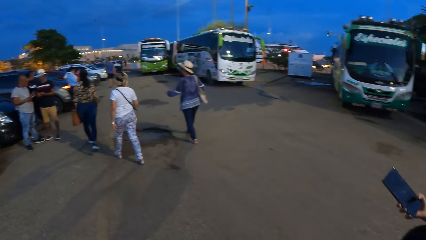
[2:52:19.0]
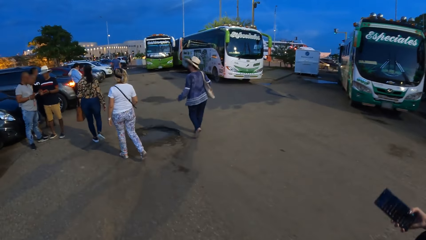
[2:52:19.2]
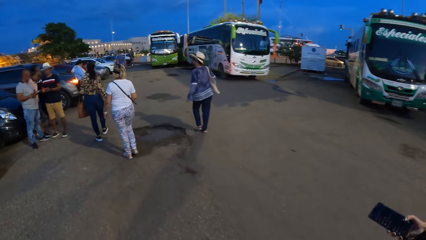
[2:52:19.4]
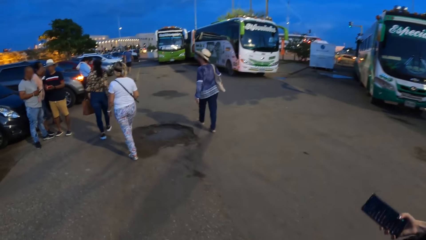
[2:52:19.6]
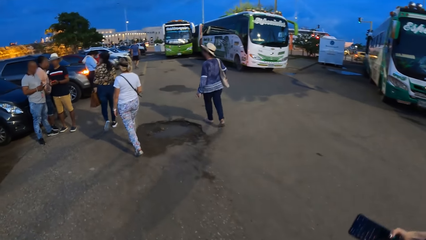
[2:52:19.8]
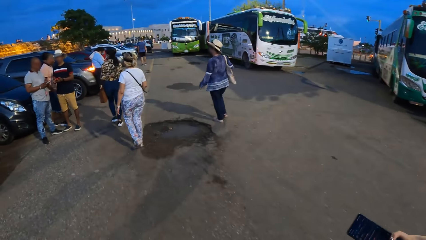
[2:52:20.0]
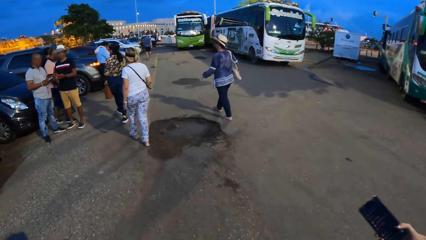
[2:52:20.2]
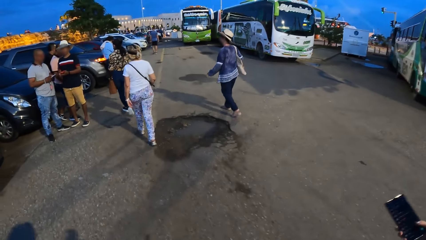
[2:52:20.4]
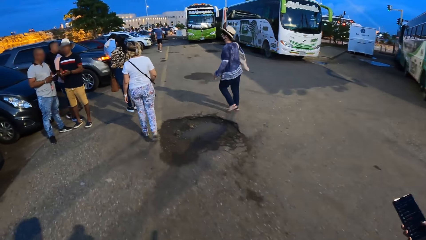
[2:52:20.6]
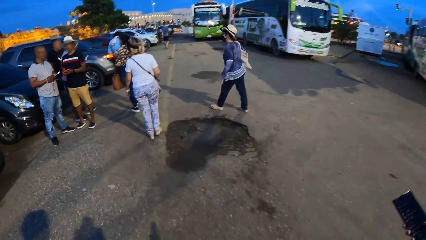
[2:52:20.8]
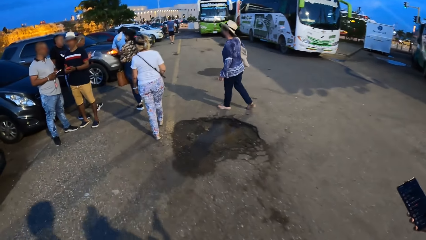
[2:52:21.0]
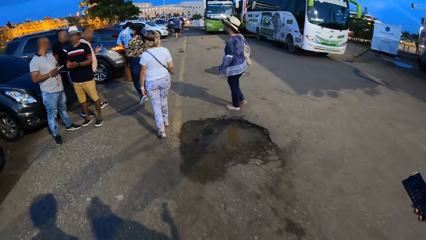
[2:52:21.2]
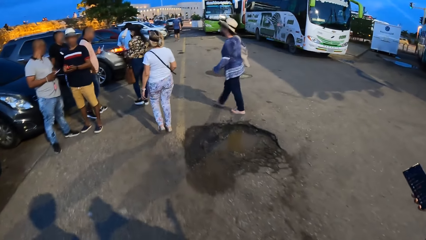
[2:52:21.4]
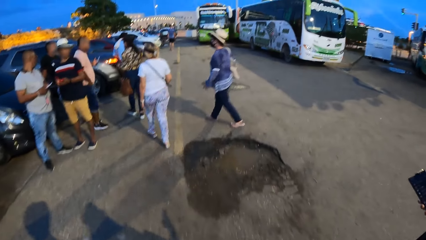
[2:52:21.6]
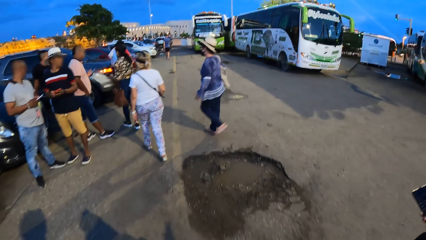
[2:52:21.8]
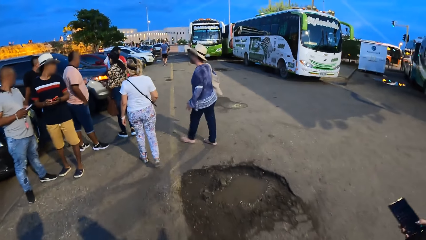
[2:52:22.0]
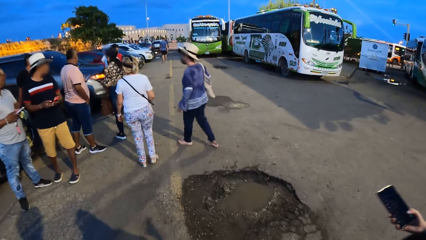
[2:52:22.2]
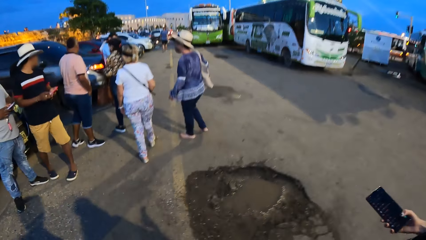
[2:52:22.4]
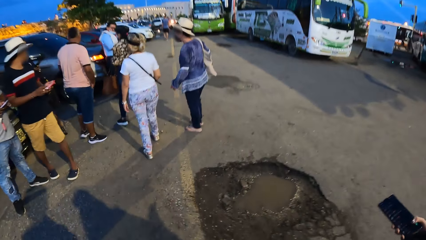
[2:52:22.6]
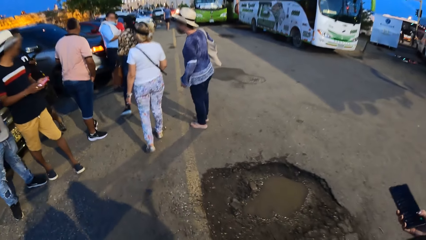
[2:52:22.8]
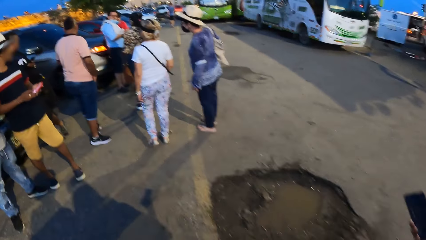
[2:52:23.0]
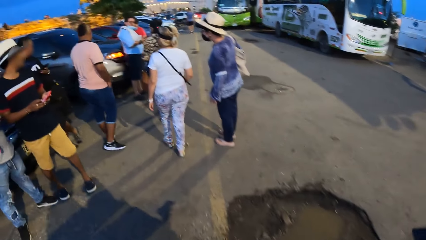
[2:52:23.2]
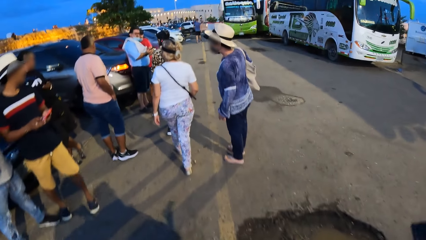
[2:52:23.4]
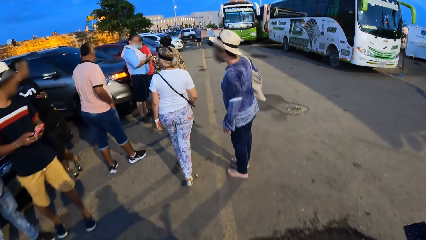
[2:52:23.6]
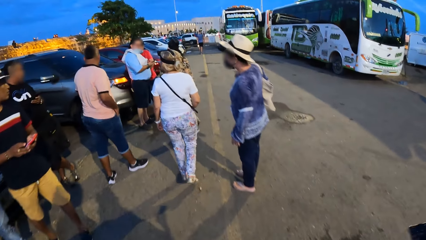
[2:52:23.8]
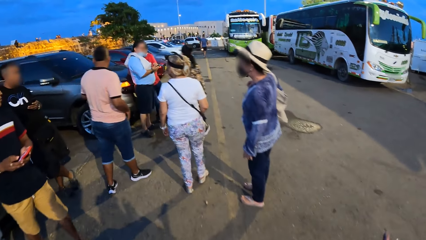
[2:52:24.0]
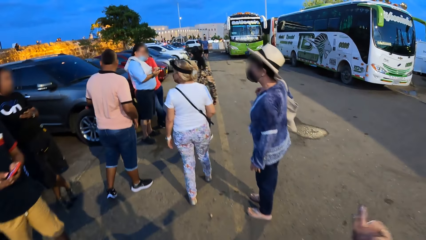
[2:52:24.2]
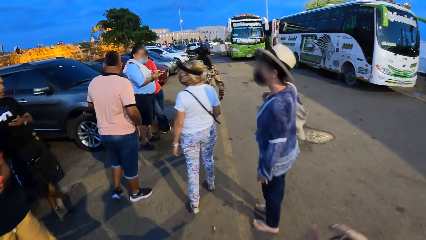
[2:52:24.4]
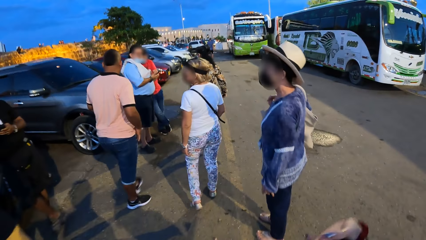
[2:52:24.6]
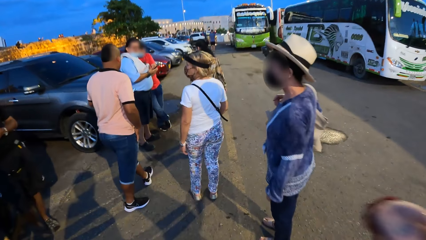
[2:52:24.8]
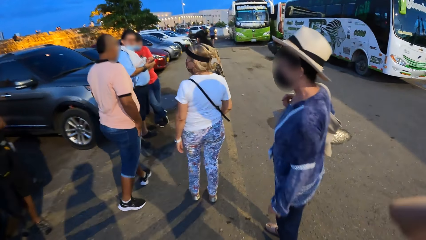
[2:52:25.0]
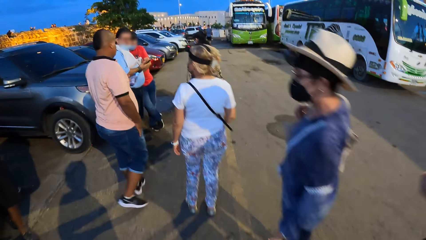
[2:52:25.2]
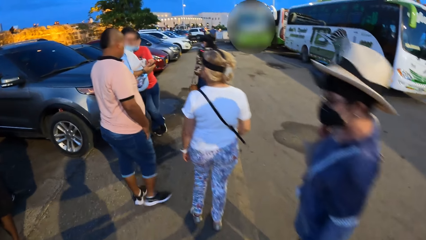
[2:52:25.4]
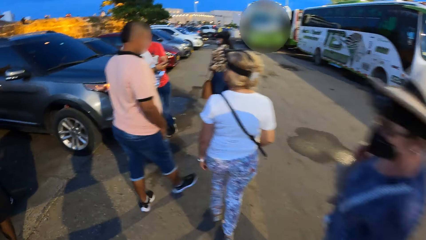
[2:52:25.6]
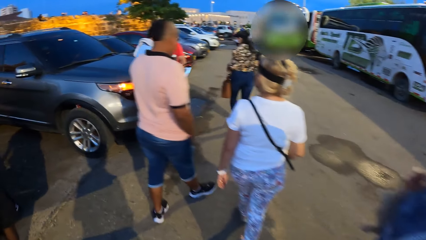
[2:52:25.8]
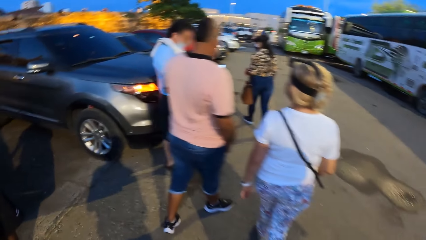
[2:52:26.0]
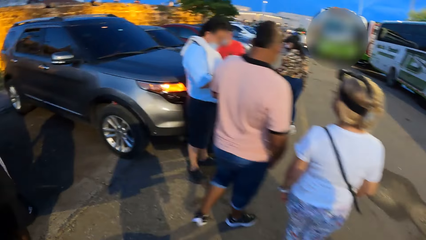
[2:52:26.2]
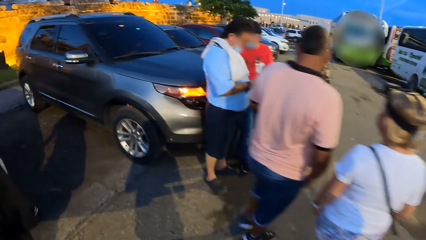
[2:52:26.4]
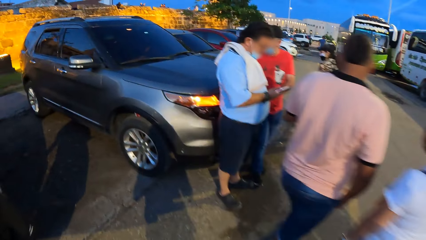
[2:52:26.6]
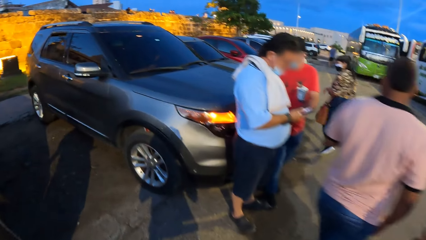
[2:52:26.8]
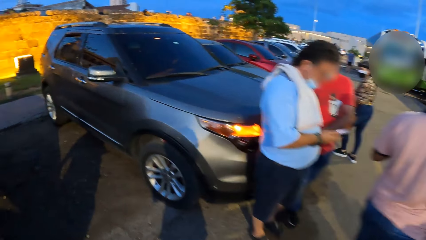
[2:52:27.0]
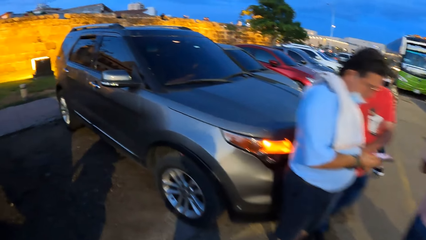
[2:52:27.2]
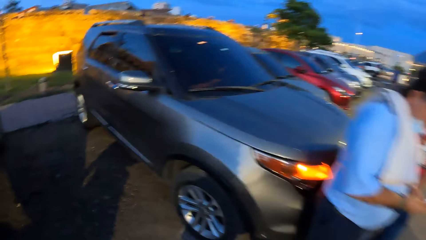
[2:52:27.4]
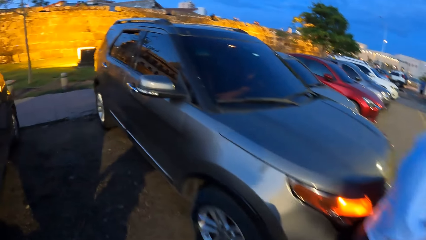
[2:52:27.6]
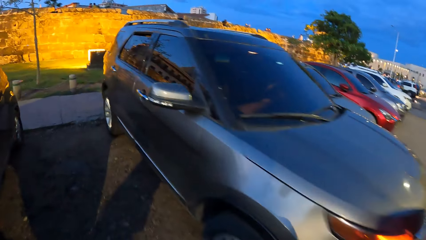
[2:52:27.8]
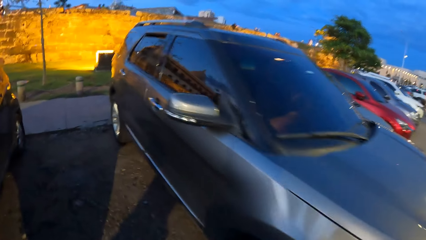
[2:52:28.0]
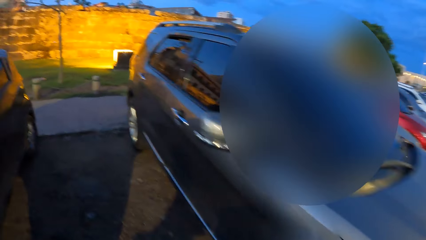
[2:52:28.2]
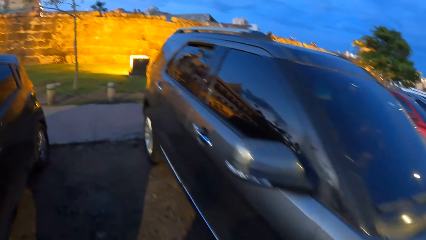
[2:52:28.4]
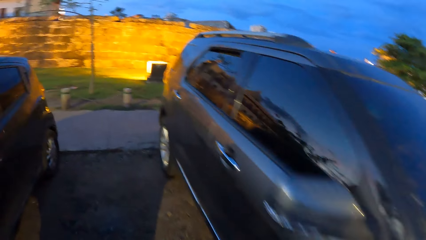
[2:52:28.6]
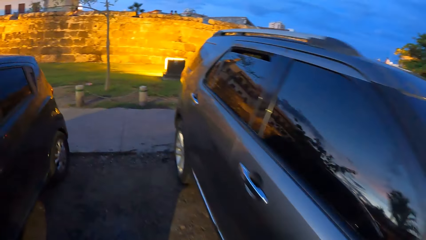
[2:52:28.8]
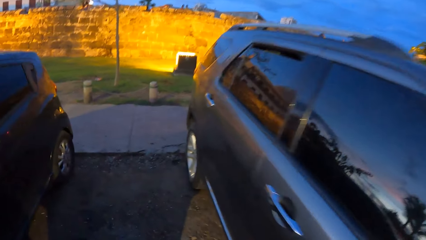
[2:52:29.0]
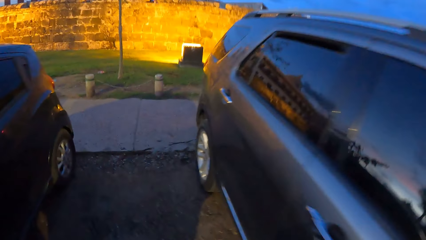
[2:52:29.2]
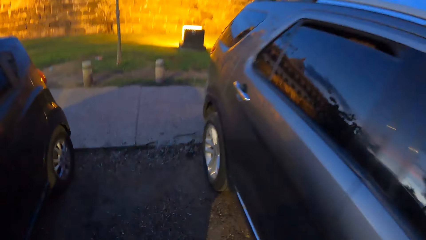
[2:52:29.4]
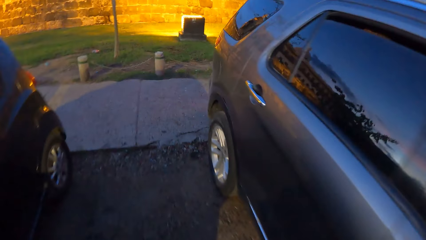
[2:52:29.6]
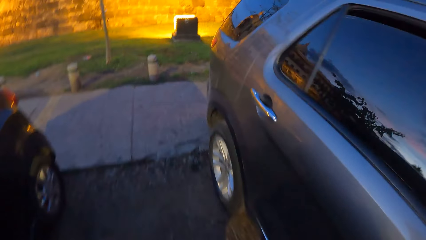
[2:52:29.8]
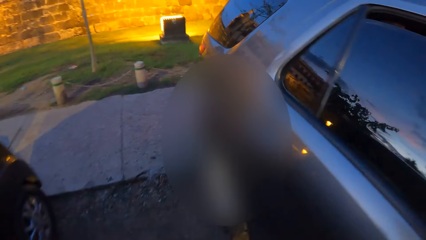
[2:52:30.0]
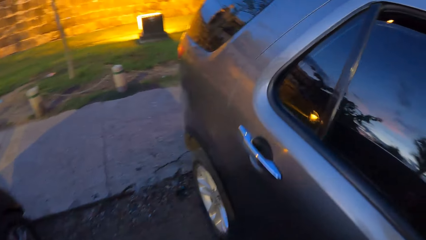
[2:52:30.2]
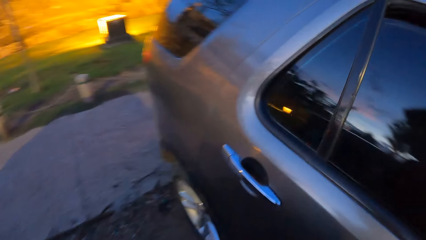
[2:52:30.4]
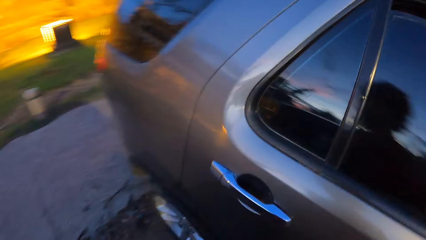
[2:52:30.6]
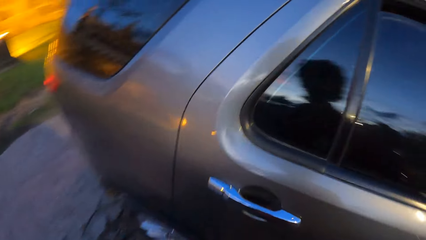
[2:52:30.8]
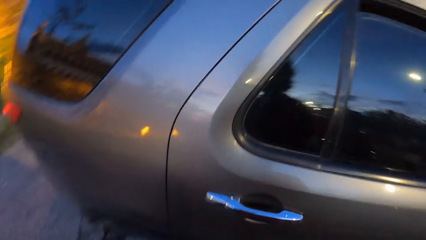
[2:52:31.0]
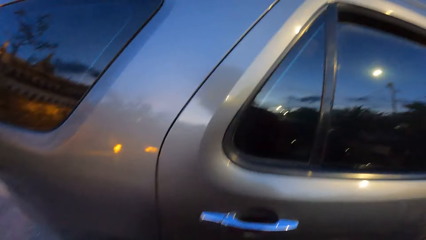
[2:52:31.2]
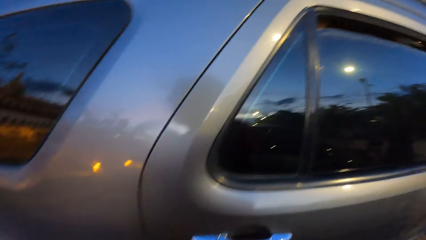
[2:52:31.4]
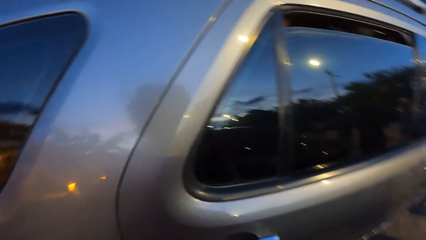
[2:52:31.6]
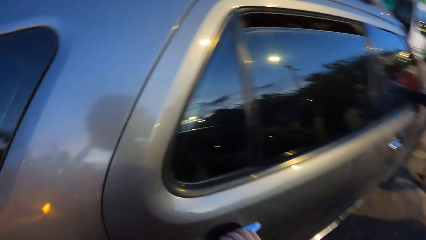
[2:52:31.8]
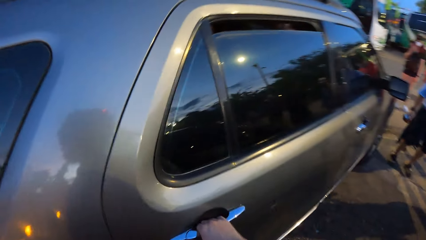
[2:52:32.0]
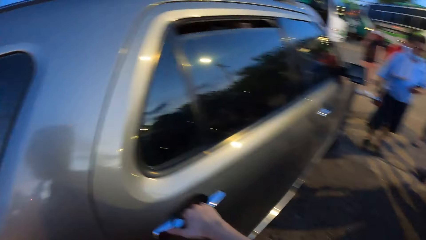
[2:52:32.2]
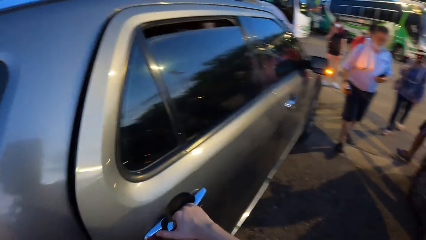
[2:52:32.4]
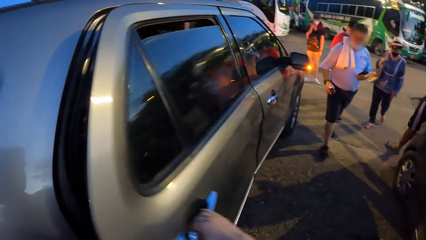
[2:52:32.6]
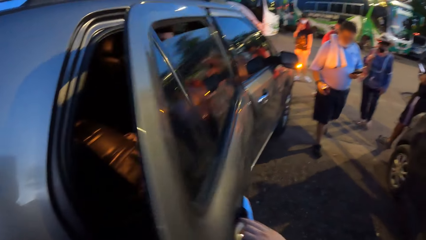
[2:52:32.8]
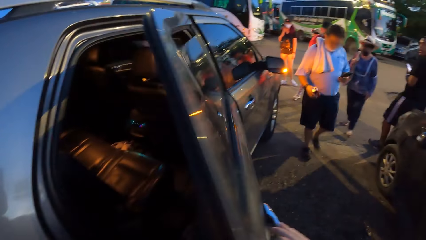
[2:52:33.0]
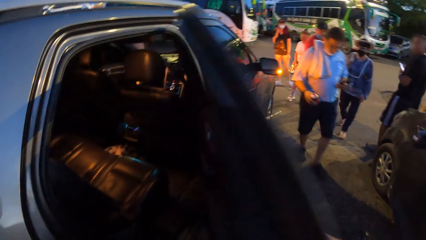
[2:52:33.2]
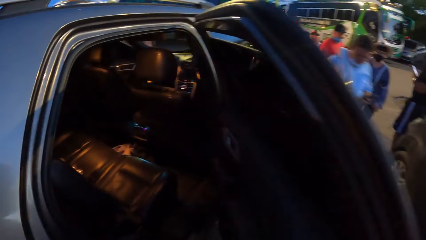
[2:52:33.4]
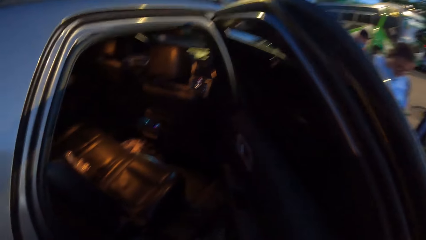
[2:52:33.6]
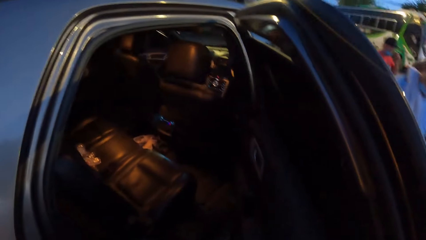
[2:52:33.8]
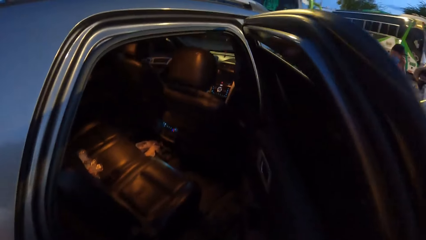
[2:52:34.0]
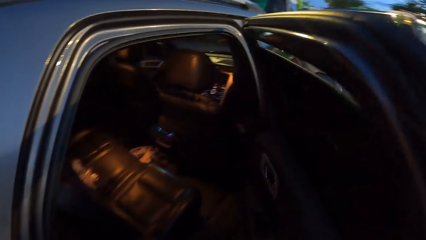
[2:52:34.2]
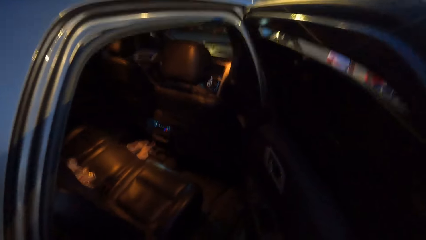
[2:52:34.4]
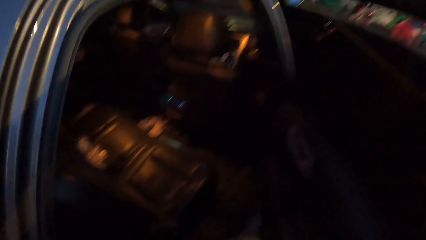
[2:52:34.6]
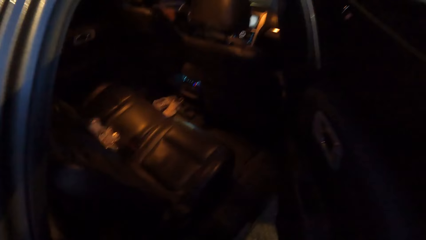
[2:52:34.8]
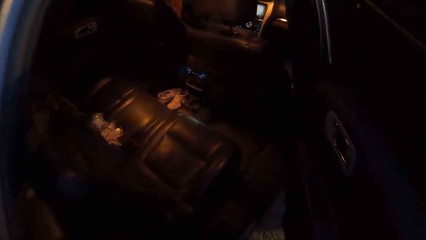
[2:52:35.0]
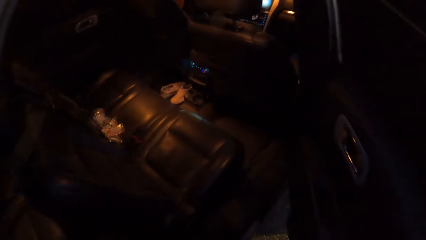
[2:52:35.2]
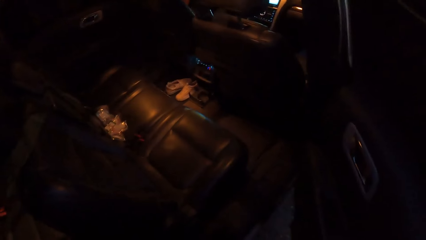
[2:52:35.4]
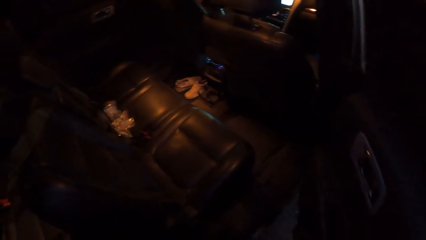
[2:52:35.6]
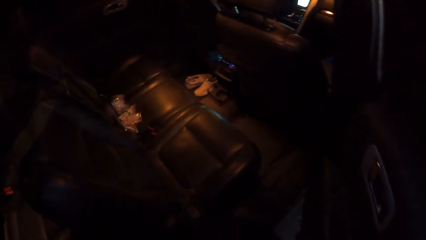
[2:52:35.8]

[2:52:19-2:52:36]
A woman, another woman and a third woman walk towards a car. A fourth woman holds a piece of cloth with her hands. The camera wearer opens the door of the car with her right hand.
